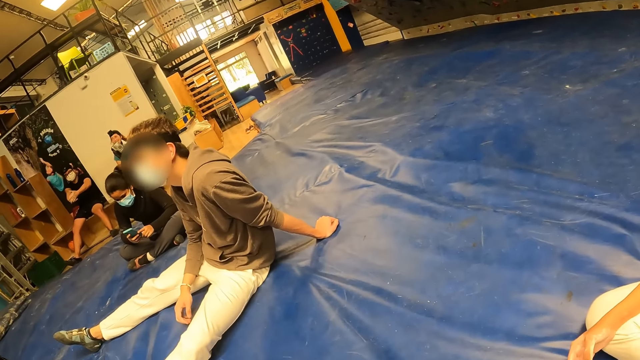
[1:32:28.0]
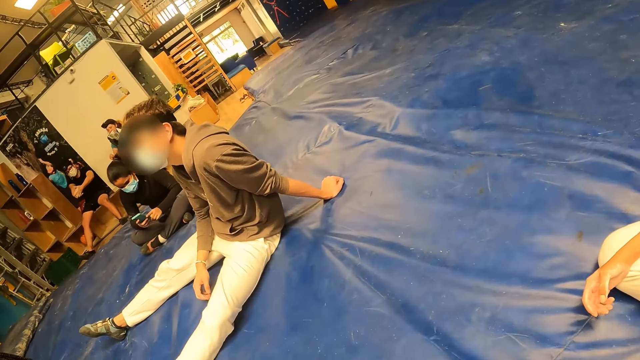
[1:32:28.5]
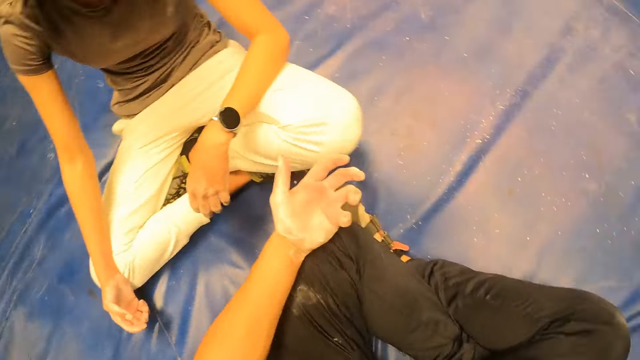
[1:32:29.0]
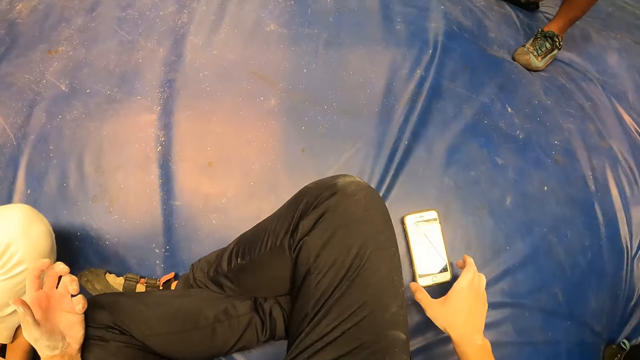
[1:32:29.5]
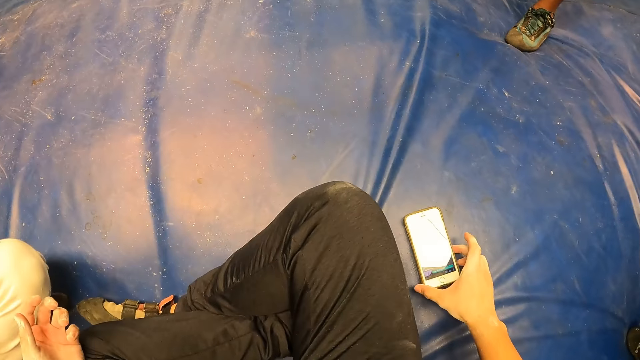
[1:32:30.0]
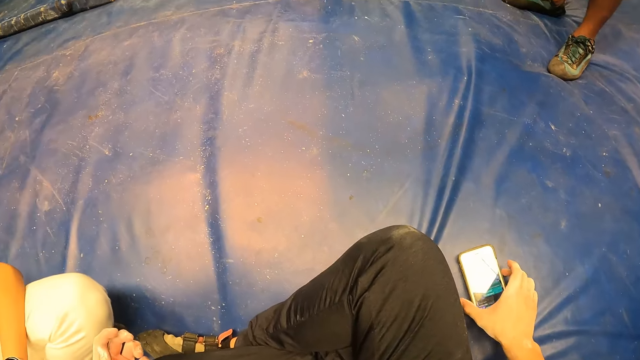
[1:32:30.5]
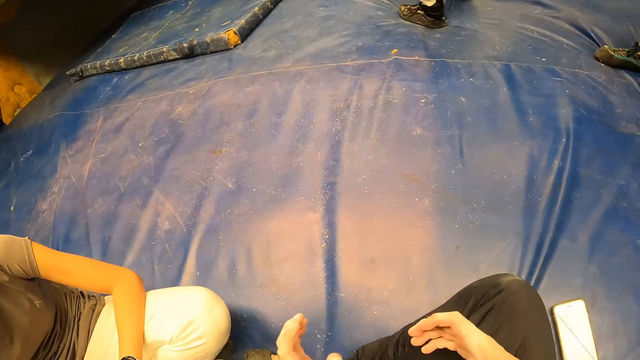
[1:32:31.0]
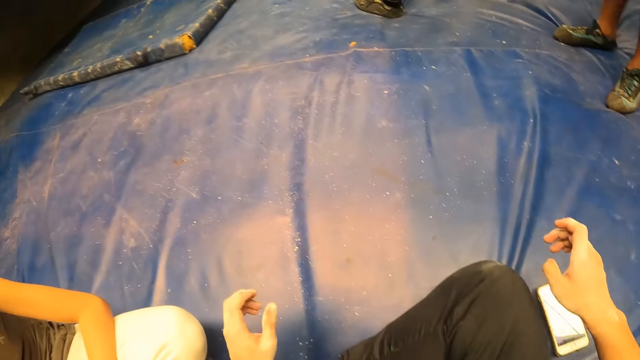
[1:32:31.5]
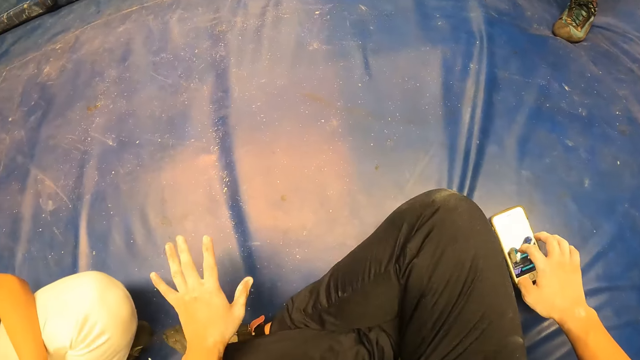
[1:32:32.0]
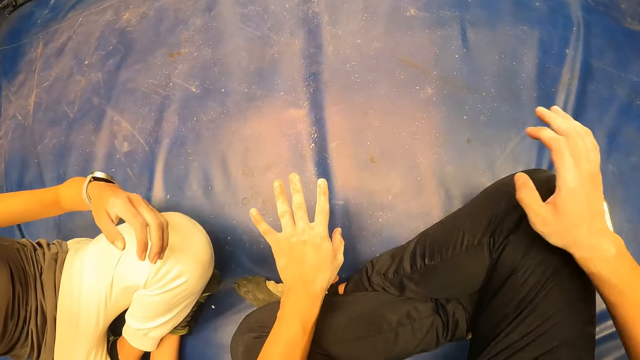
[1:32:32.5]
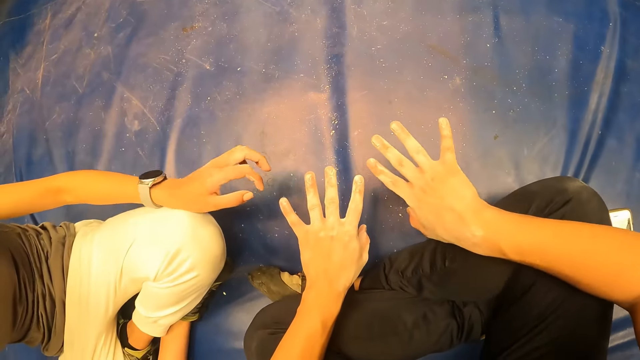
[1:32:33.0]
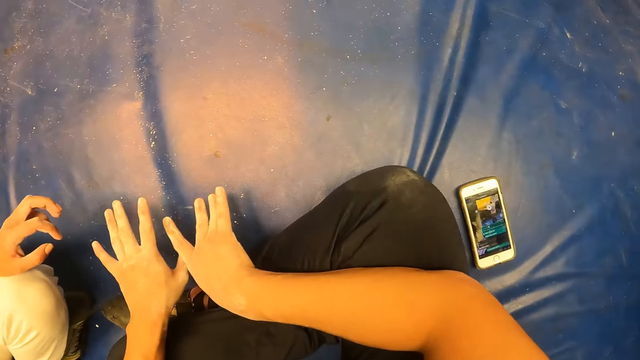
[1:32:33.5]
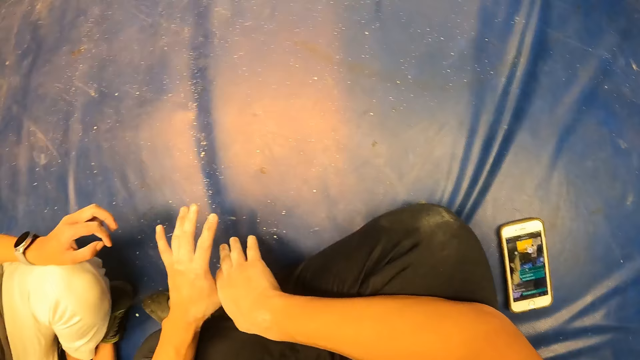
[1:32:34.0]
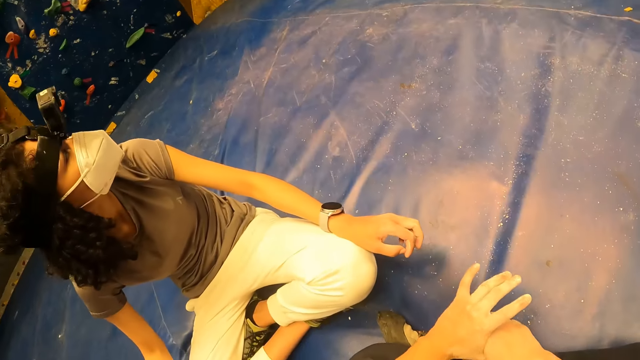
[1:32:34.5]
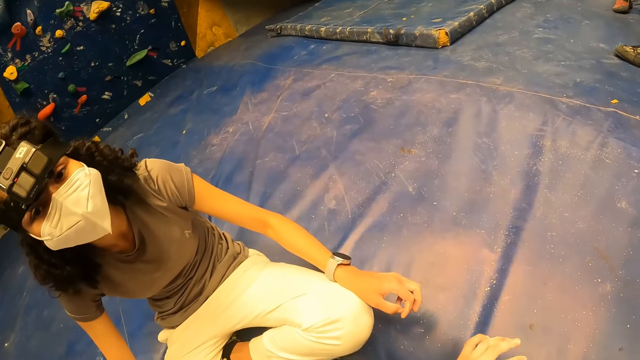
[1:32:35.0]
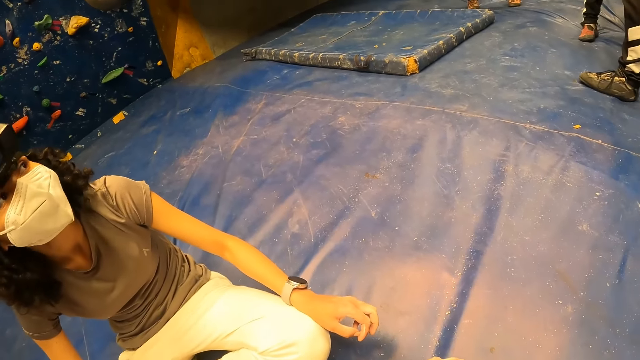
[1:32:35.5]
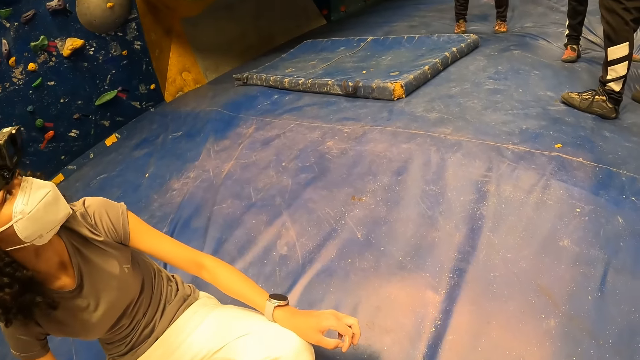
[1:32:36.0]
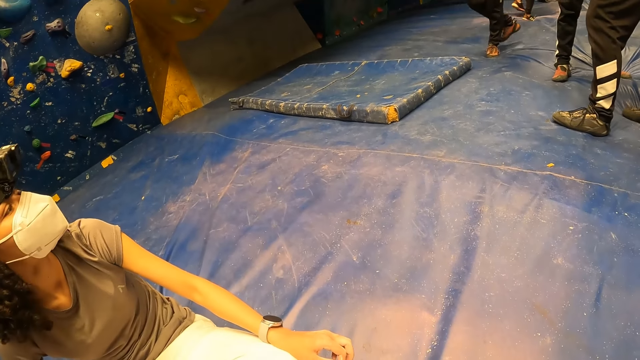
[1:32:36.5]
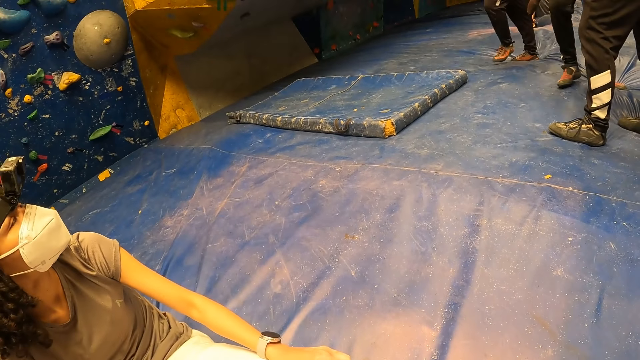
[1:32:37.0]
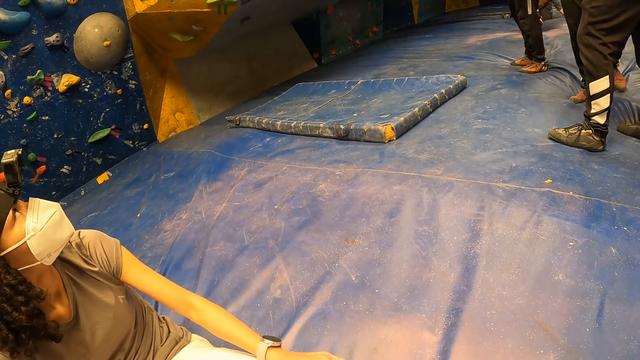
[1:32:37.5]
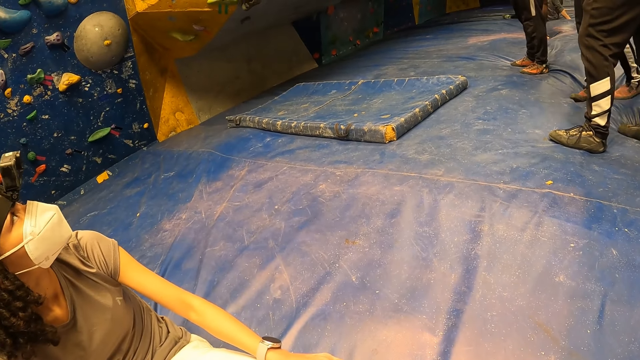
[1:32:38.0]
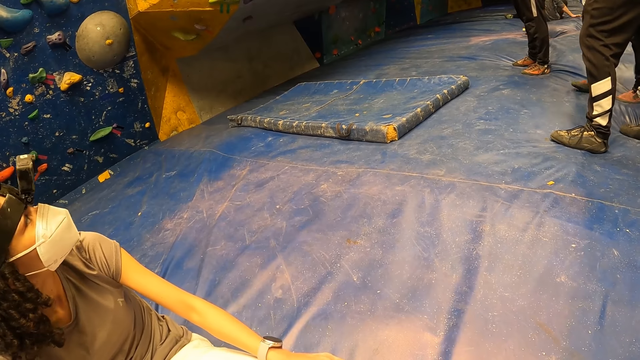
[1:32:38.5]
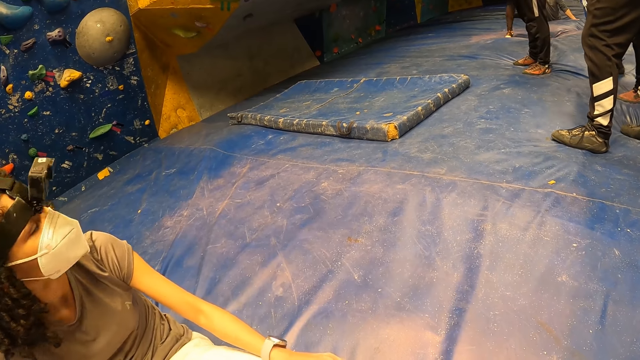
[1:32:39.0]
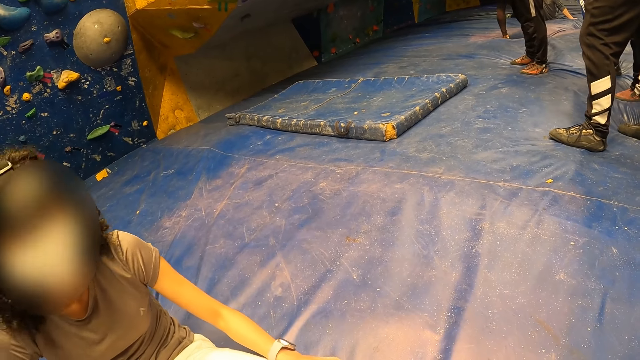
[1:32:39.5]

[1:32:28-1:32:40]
The camera wearer touches the phone on the mat with his right hand. He removes his right hand from the phone on the mat. He moves the hands. He touches the phone on the mat with his right hand. He removes his right hand from the phone on the mat. He looks at the hands and looks around. A lady looks around. The camera wearer converses with the lady.

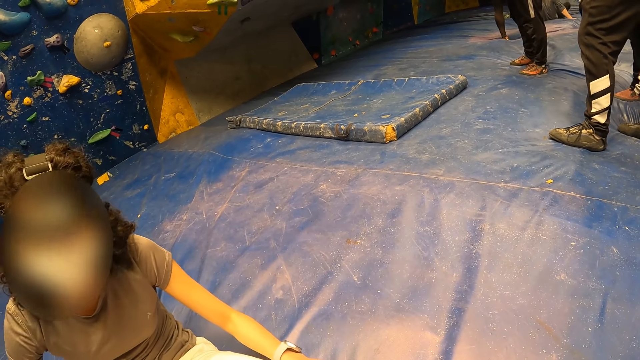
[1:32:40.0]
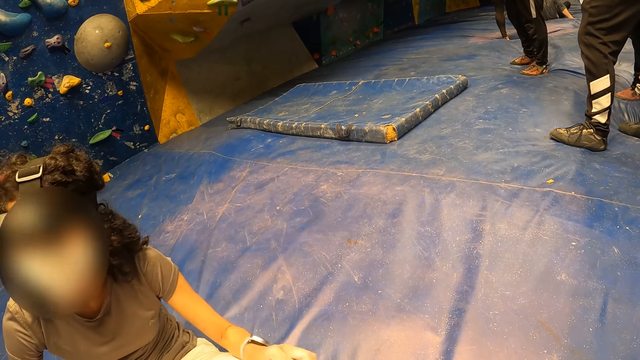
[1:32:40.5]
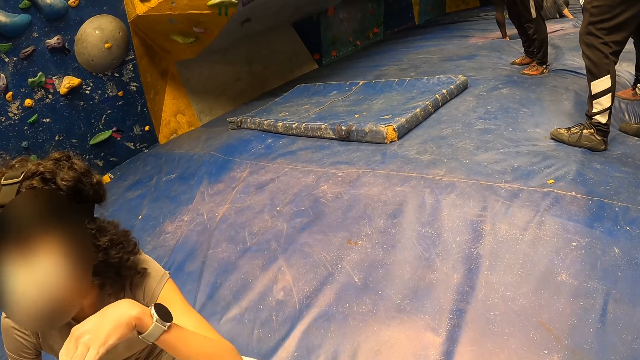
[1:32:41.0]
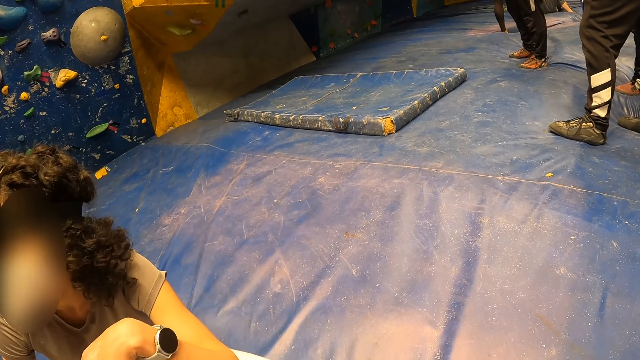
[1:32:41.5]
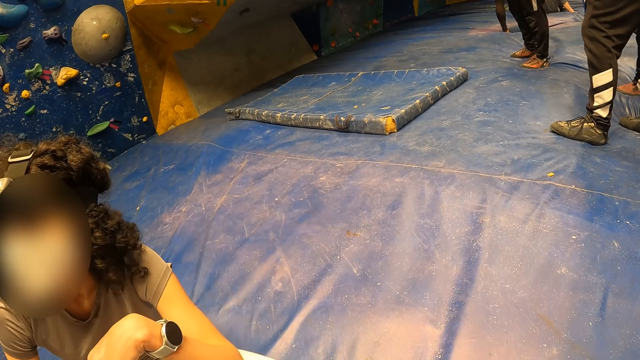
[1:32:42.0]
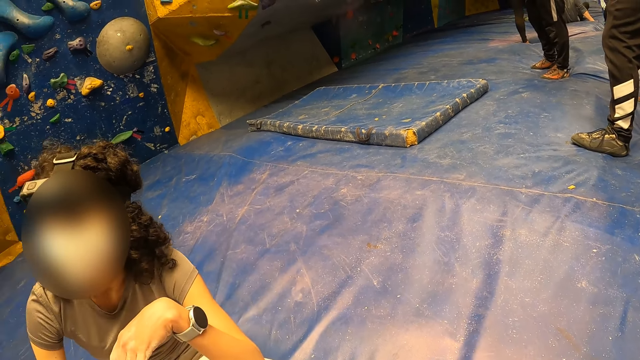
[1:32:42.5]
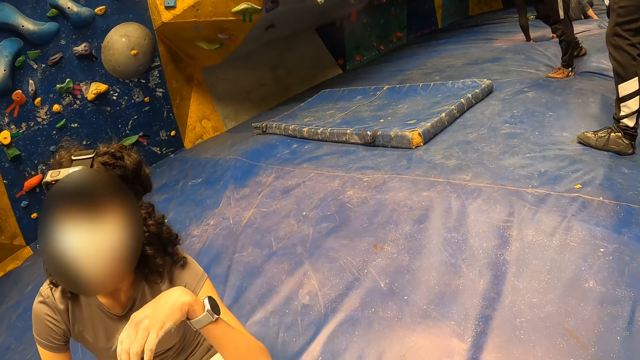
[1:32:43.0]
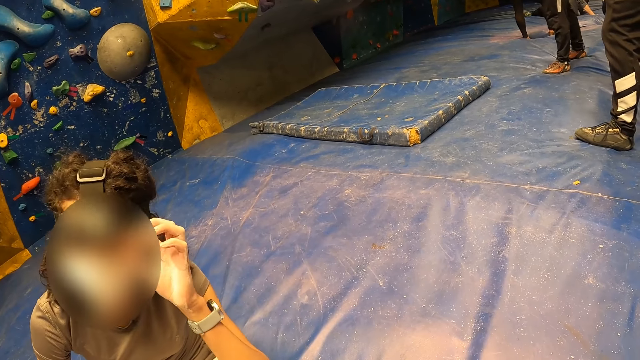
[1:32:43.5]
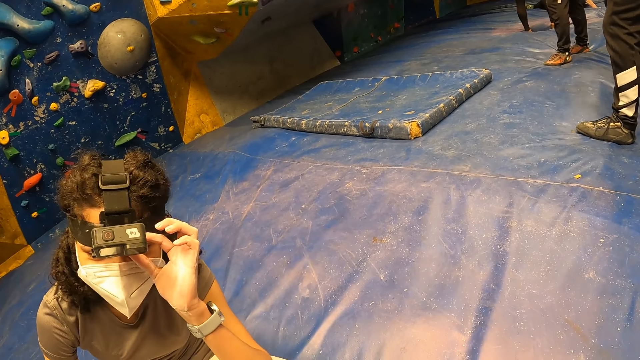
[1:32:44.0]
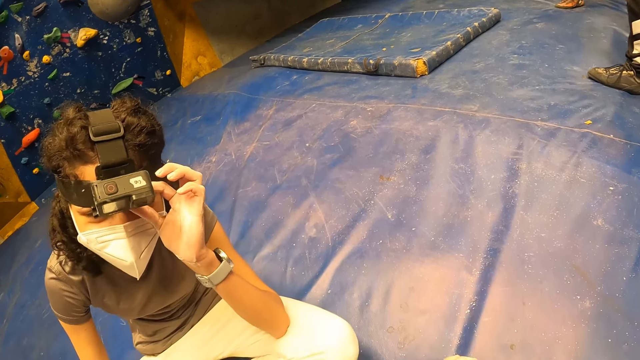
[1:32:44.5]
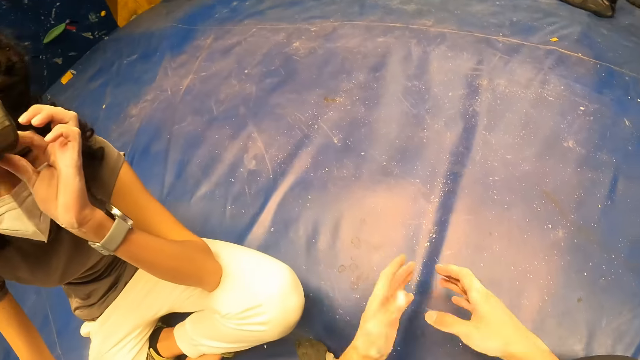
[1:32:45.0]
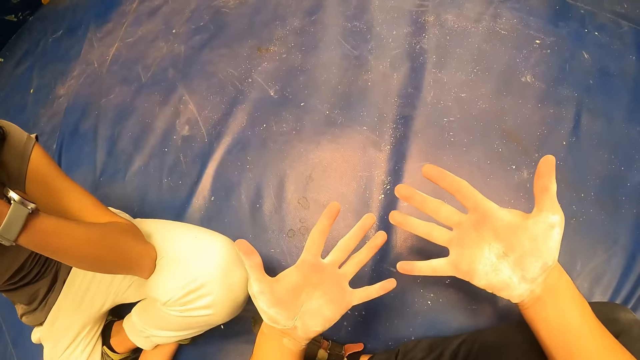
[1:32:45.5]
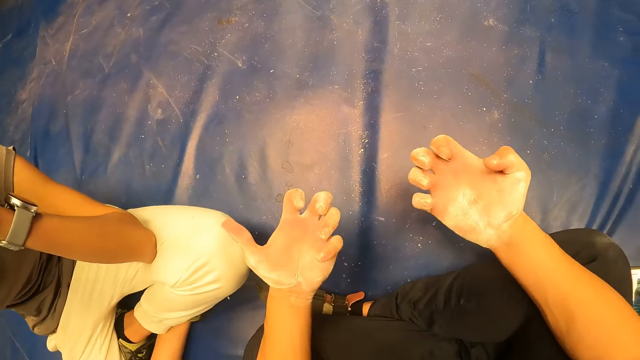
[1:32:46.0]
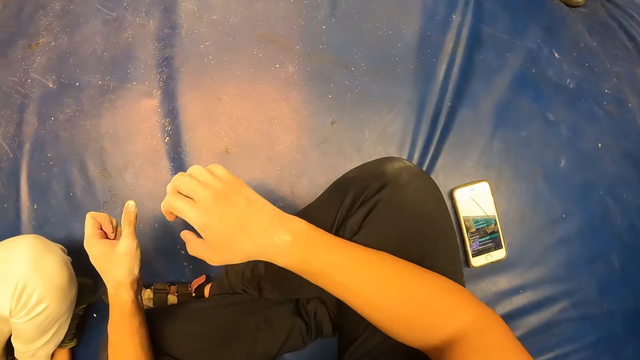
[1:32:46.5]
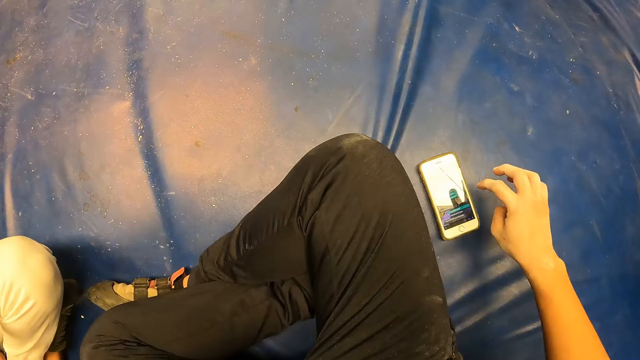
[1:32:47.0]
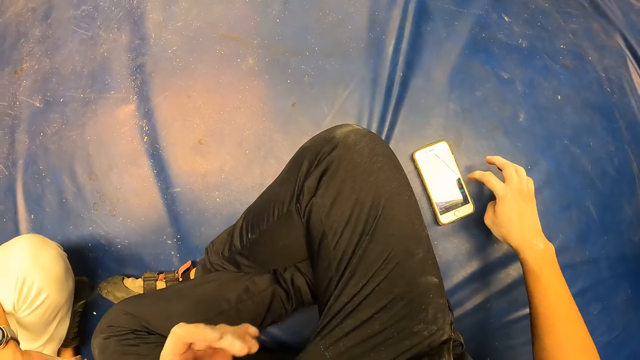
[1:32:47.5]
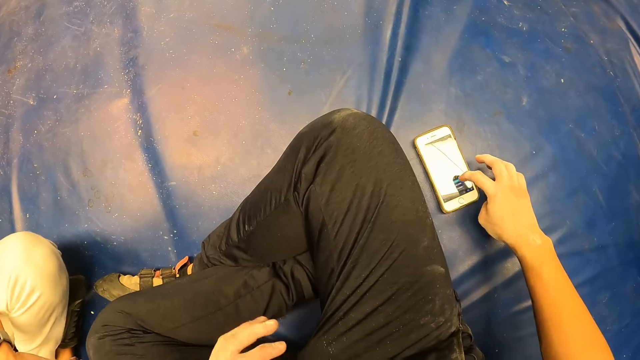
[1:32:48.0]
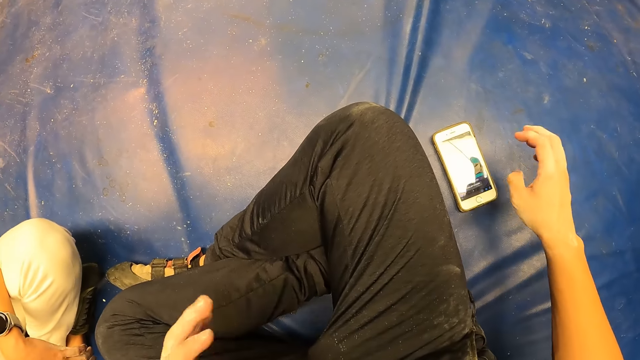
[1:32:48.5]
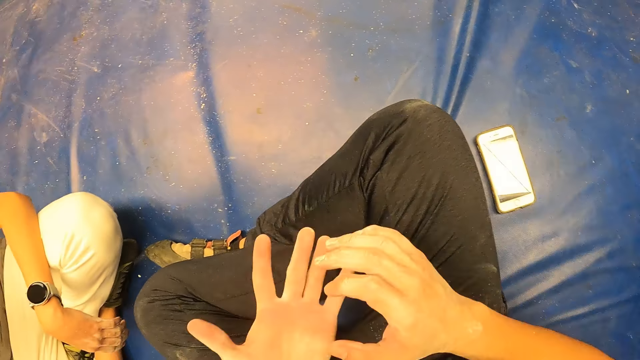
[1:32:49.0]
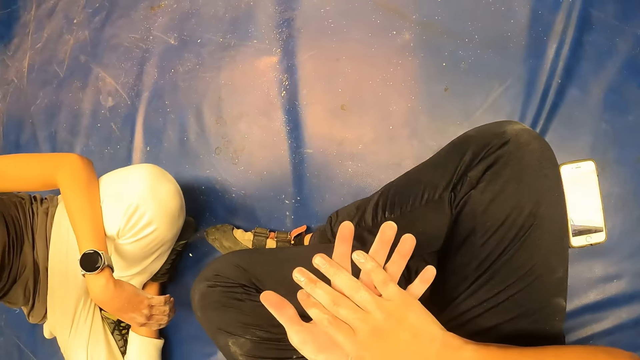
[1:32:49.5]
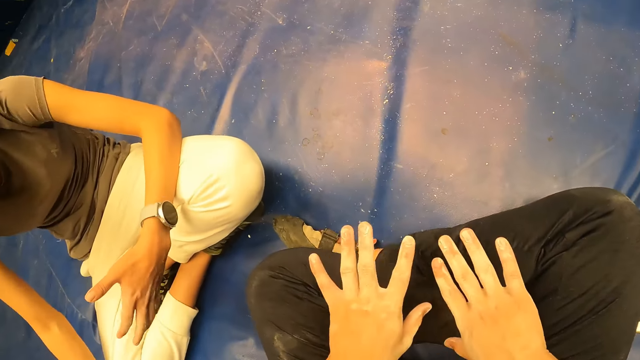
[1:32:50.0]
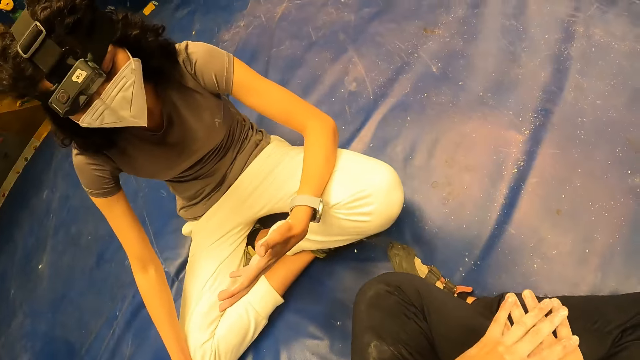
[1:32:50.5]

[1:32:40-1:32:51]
The woman adjusts a head gear on her head with her left hand. The woman touches the camera. The camera wearer looks around. He moves the hands and operates the phone. He touches the phone on the mat with his right hand. He removes his right hand from the phone on the mat. He looks at the hands.
